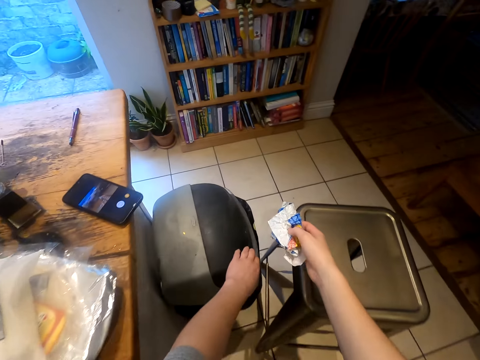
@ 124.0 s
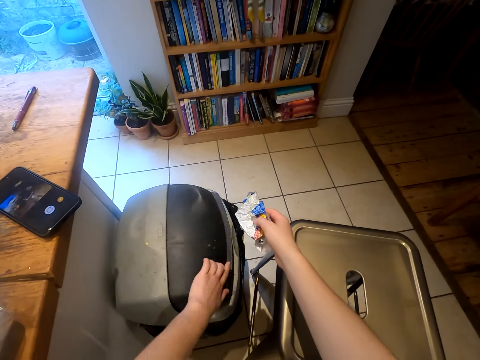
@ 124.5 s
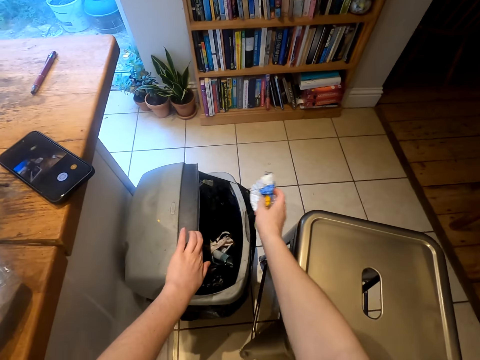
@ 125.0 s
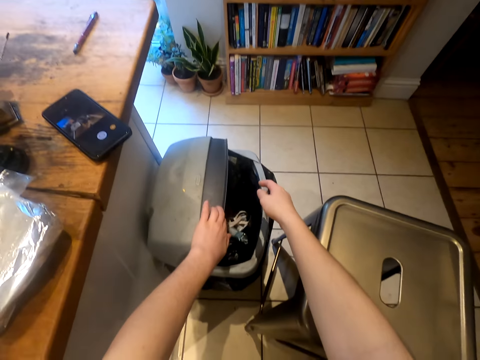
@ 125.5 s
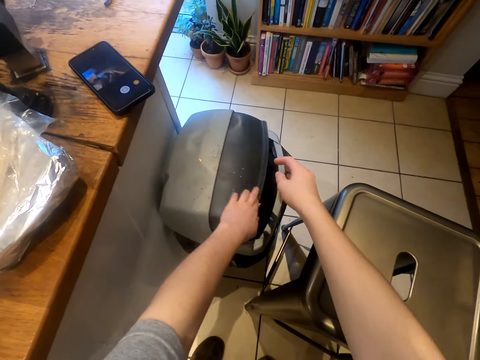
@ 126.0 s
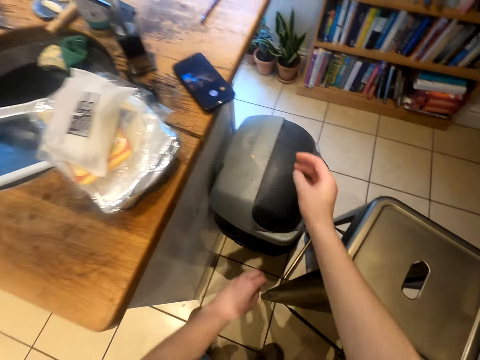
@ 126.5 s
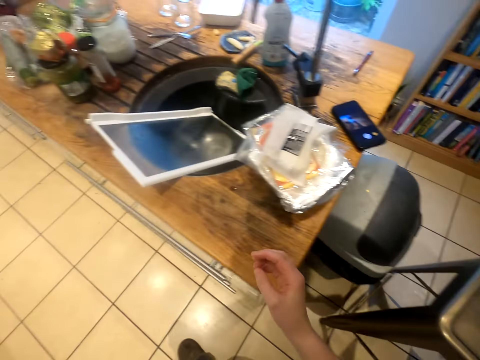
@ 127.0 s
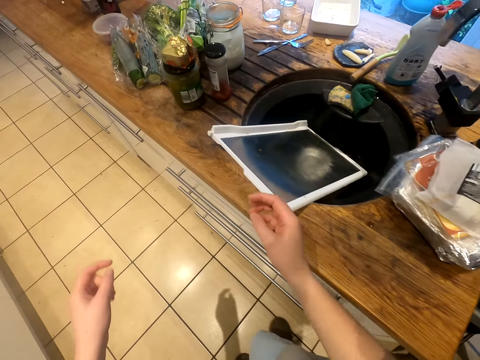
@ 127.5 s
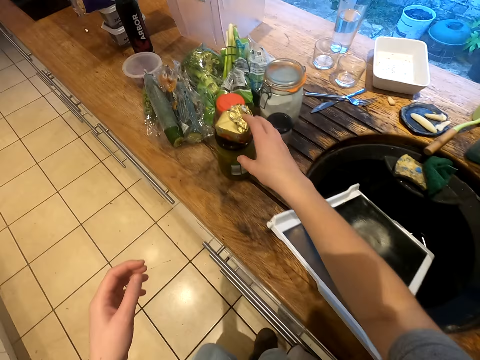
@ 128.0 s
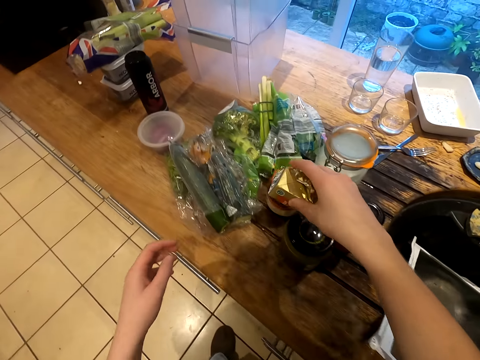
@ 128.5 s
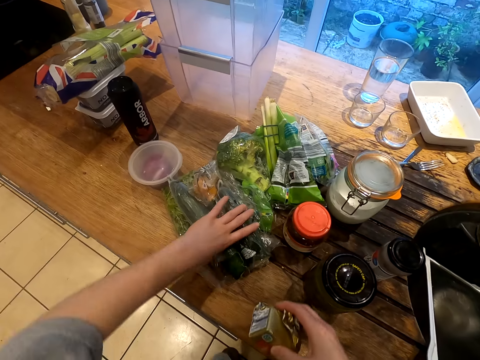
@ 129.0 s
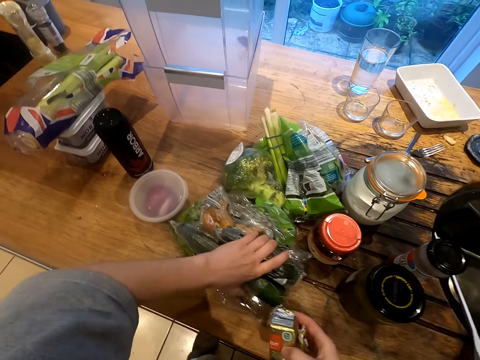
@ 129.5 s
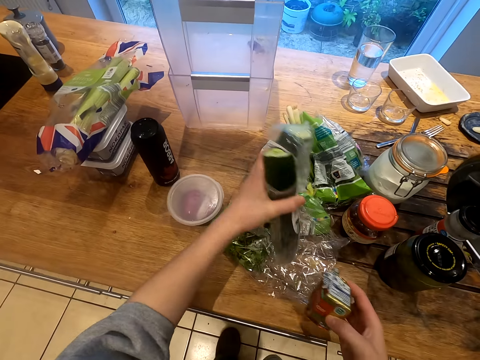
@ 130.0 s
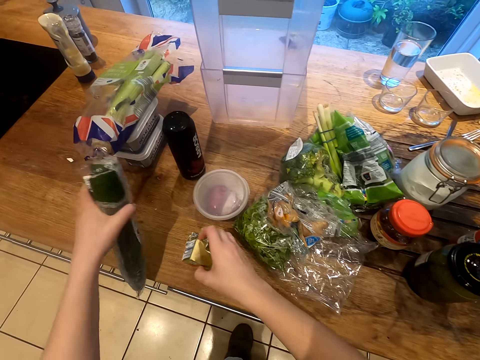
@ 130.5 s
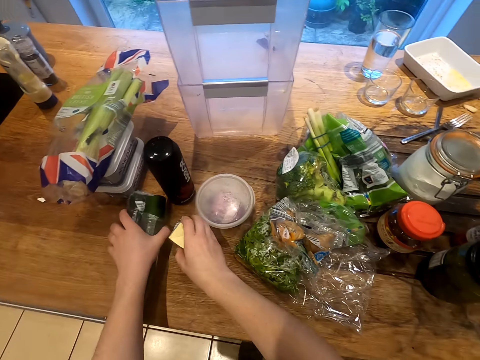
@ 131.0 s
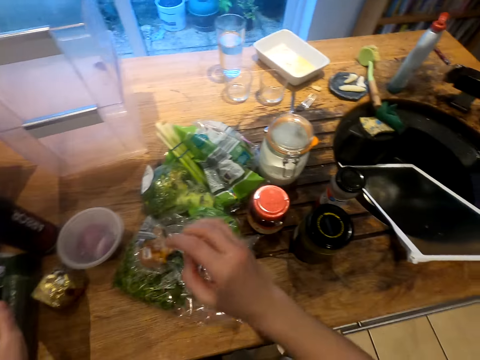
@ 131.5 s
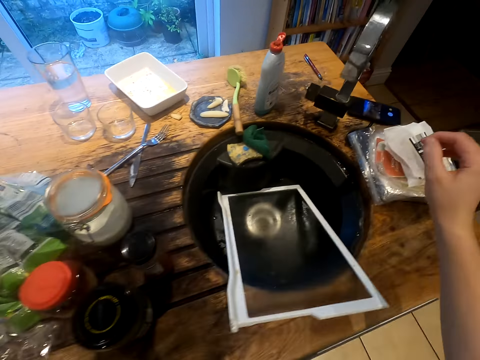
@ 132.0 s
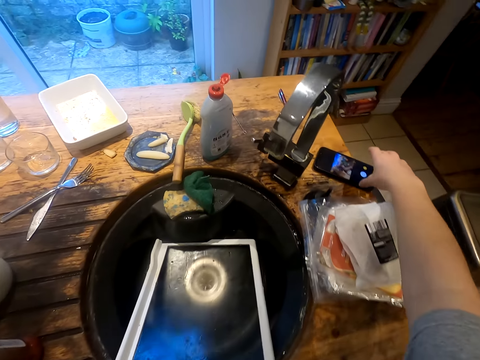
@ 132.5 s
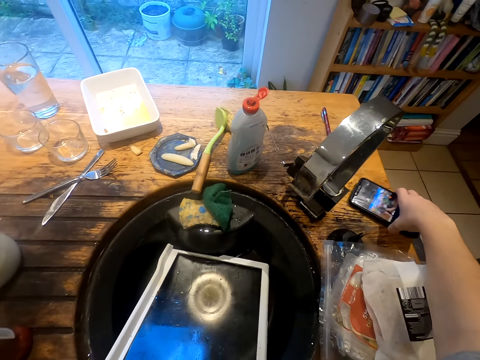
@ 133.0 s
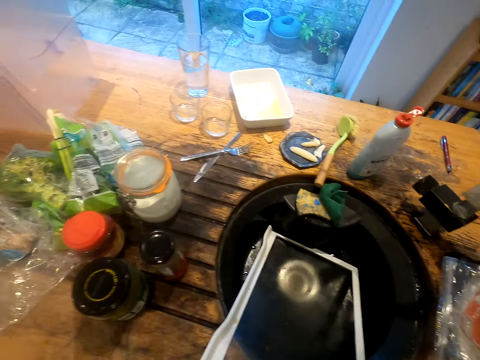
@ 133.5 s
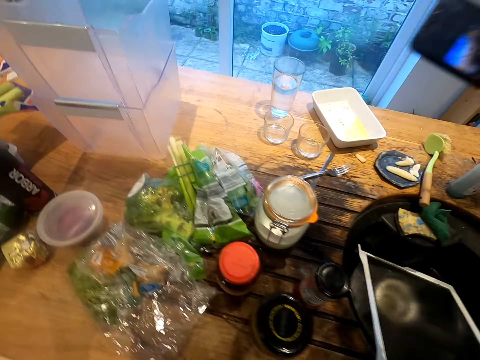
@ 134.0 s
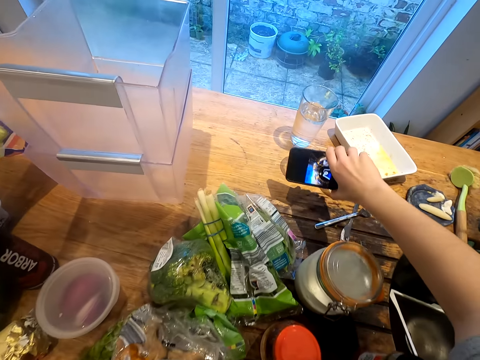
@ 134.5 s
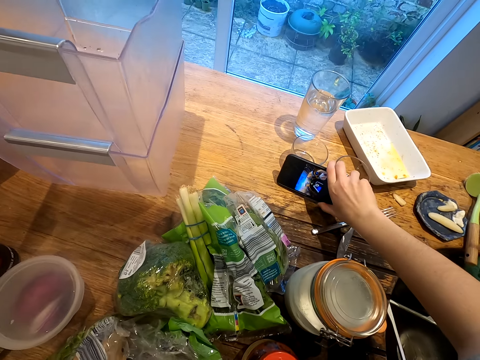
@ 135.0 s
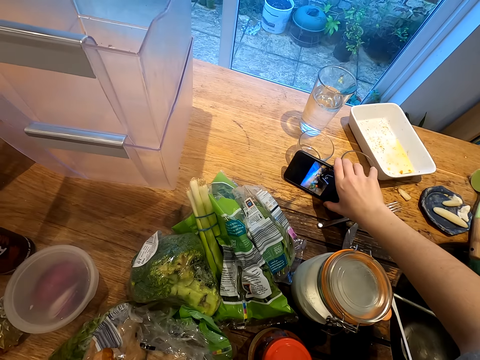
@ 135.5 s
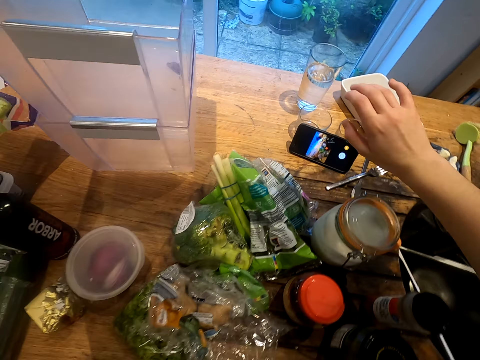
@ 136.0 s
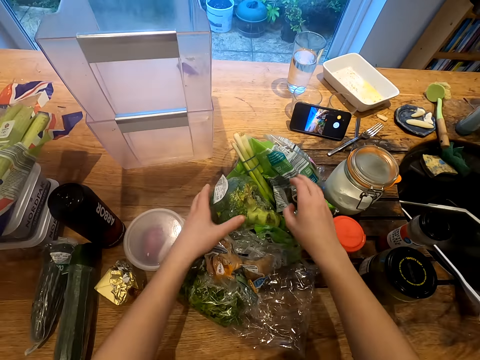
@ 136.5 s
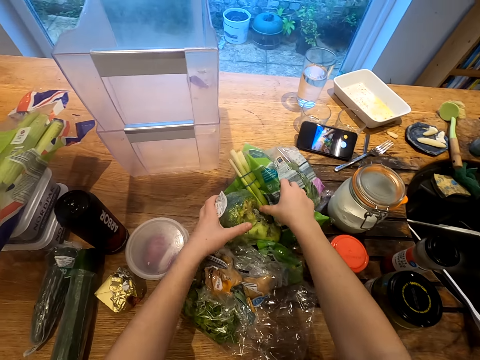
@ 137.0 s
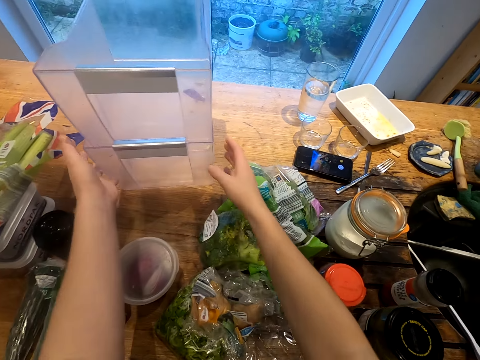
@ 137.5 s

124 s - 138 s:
The camera wearer opens a trash bin. They put trash in the trash bin. They close the trash bin. They pick up a packet. They pick up zucchini. They put down the packet and zucchini. They pick up a phone. They put down the phone.

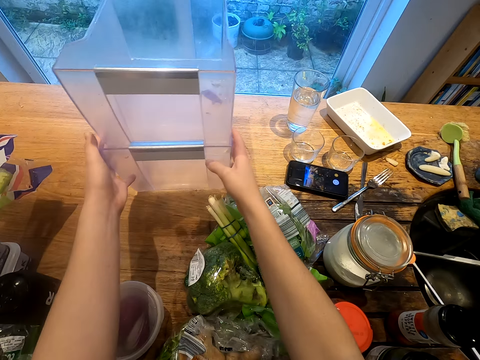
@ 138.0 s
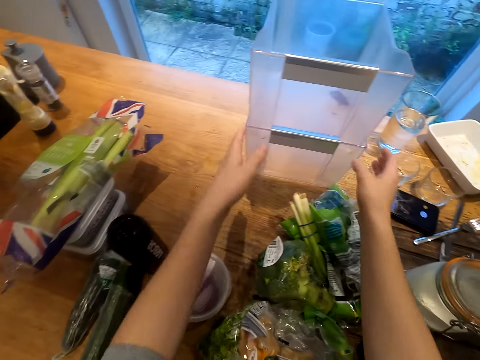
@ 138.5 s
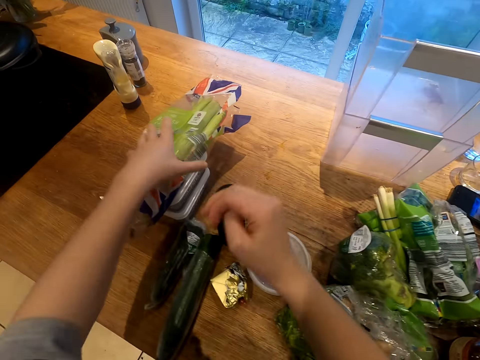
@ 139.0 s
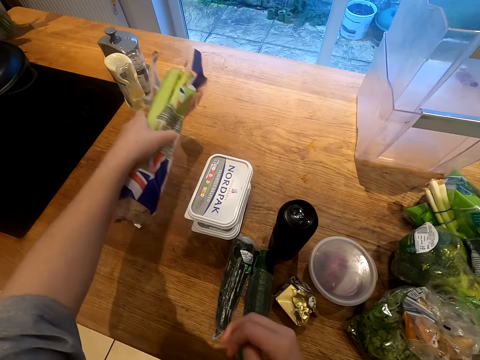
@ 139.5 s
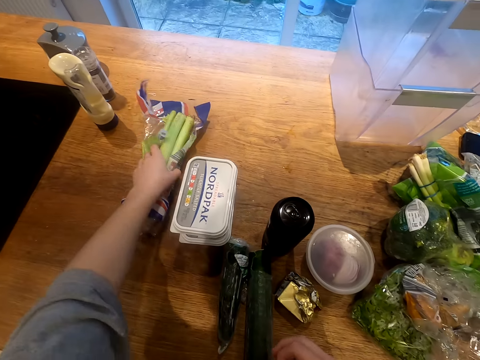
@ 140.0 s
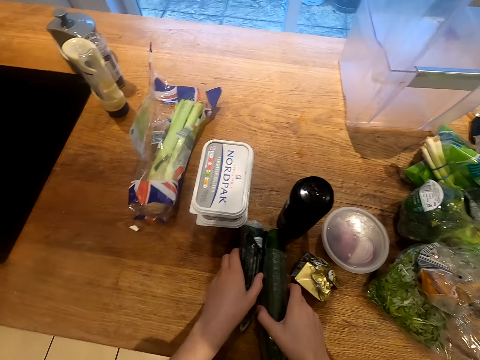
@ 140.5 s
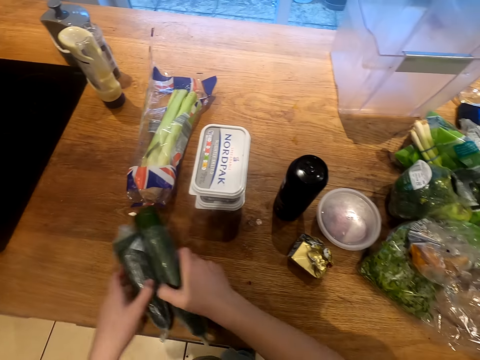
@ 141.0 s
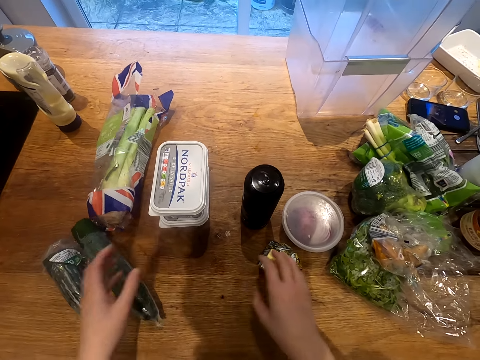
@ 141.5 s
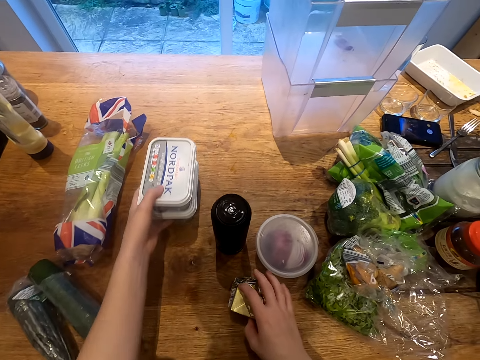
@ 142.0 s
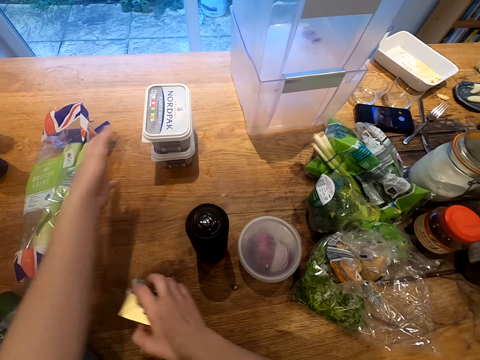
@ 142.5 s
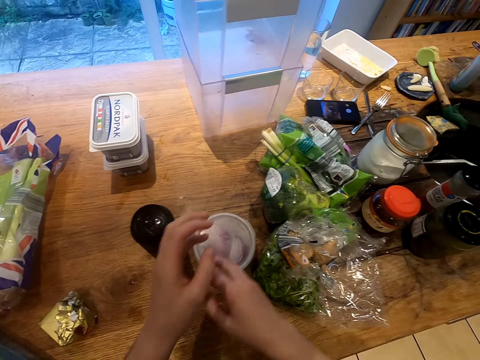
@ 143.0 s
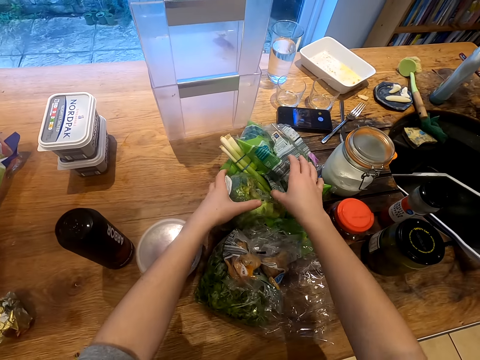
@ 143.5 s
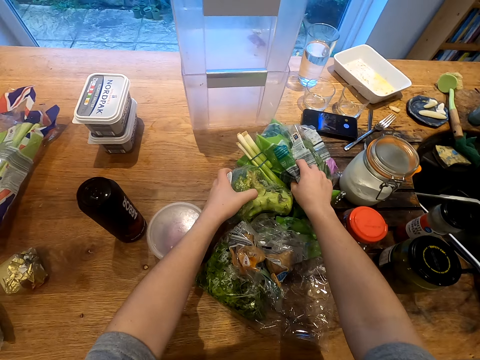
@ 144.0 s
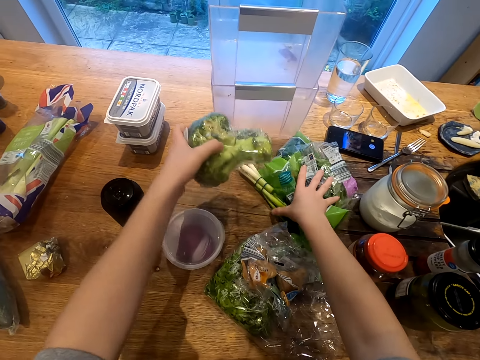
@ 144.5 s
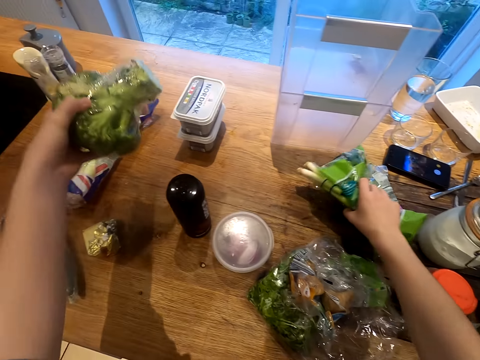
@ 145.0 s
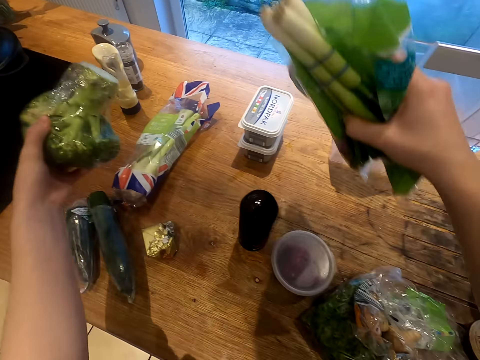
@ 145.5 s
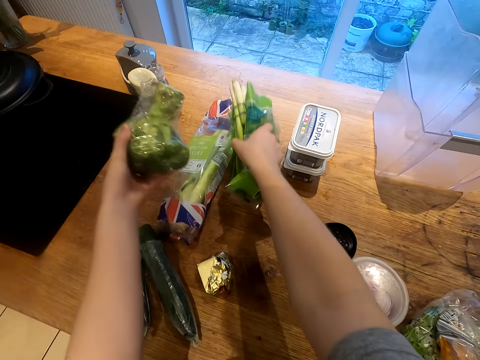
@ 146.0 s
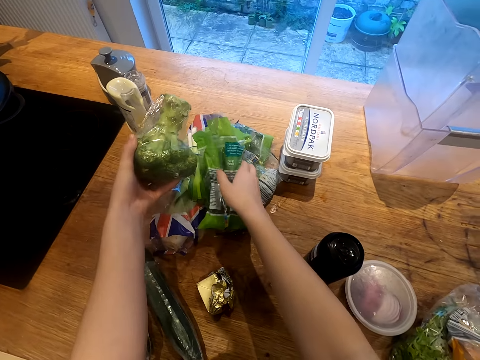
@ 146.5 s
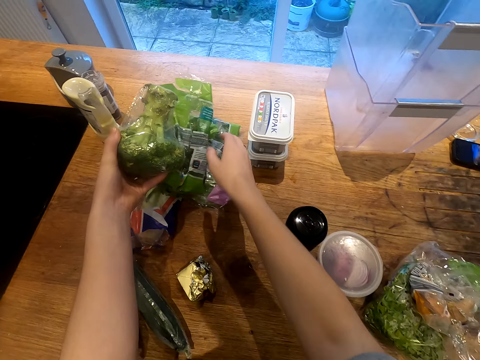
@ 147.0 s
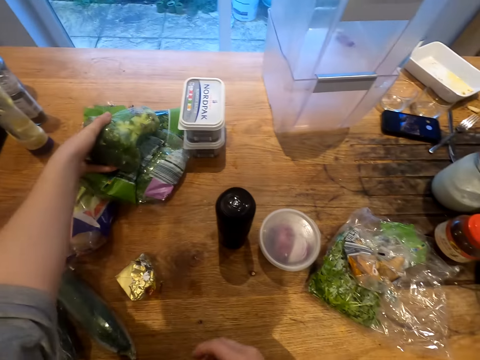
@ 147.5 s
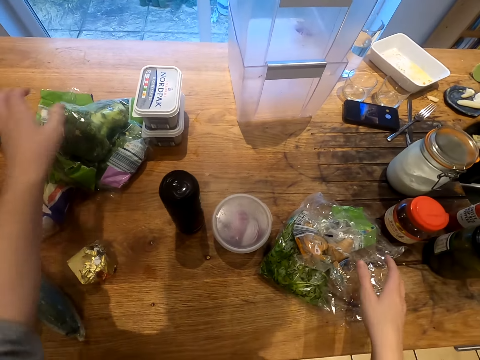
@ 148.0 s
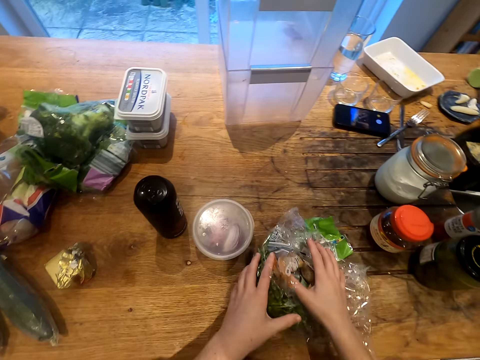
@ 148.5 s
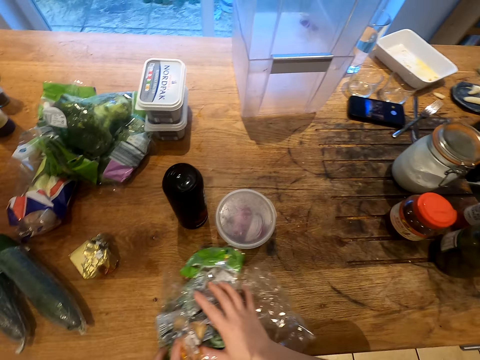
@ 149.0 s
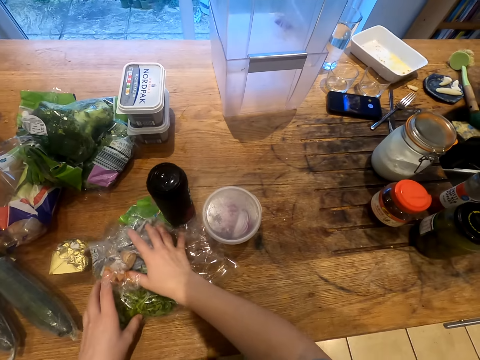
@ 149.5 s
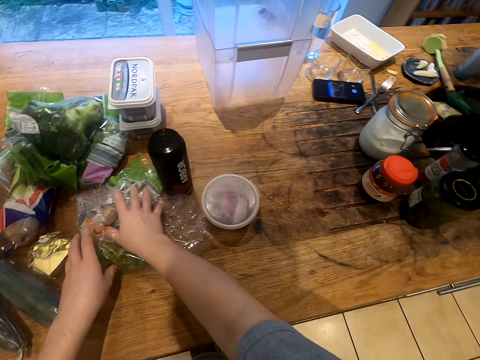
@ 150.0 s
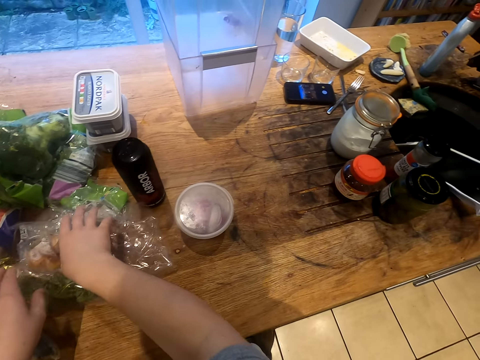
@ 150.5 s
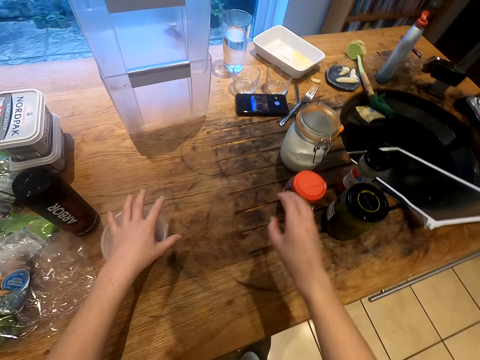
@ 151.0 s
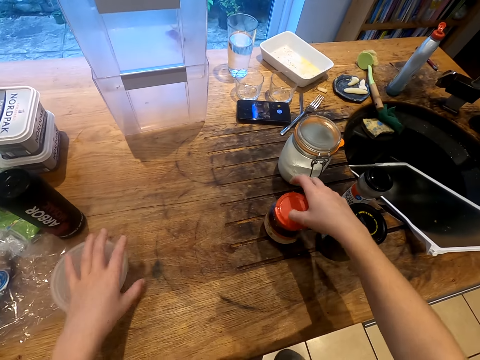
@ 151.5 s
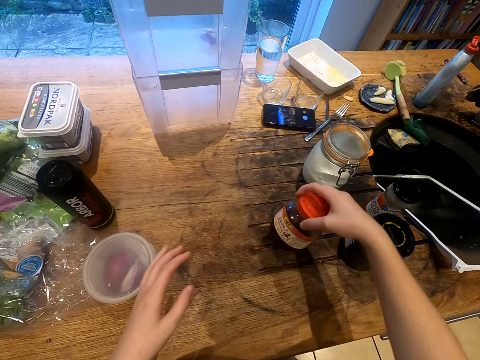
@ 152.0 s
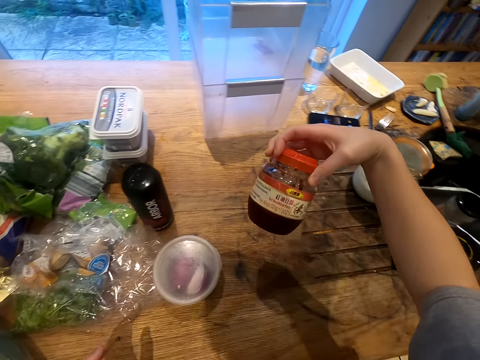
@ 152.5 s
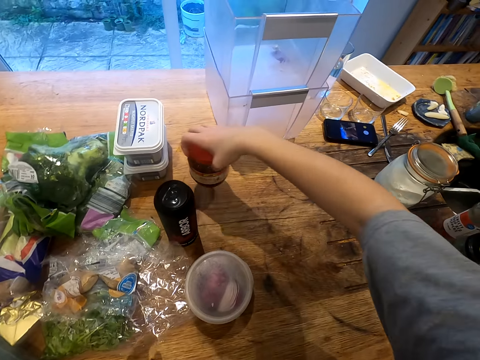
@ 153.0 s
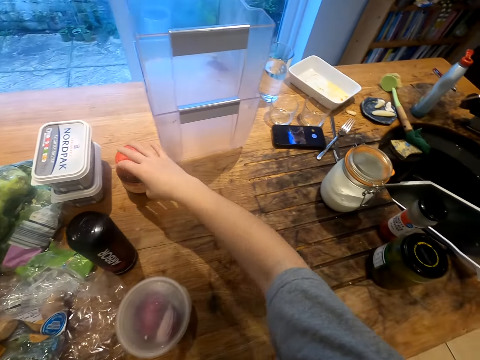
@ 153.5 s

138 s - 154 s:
The camera wearer pushes aside the fridge crisper. They pick up string onion and put down the string onion. They pick up zucchini and put down the zucchini. They move a container on a table. They move a packet on the table. They pick up broccoli. They pick up packets. They put down the packets. They put down the broccoli. They move a packet. They move a container. They pick up the container. They look at something. They put down the container.
